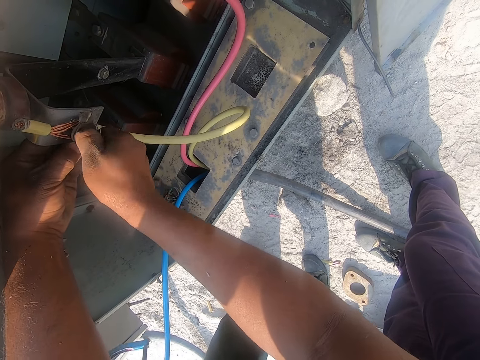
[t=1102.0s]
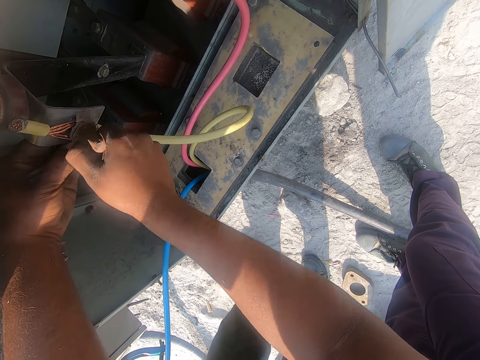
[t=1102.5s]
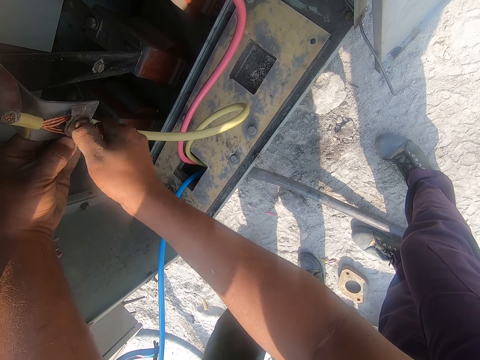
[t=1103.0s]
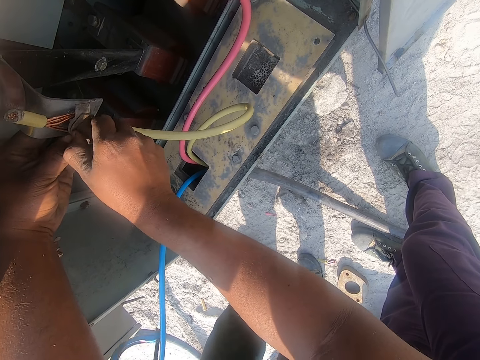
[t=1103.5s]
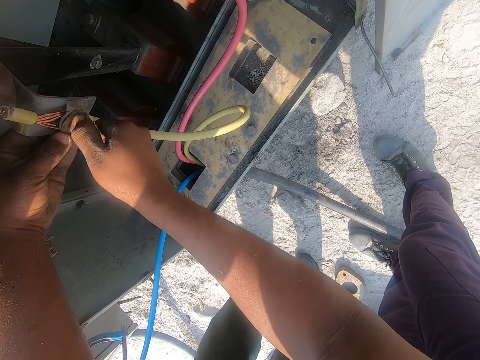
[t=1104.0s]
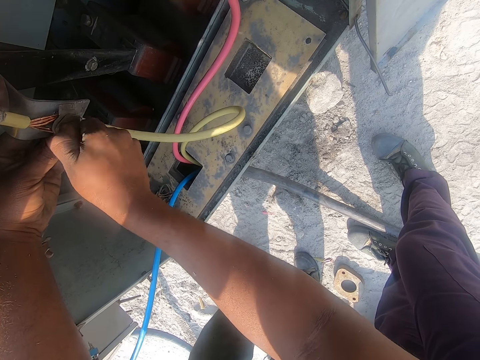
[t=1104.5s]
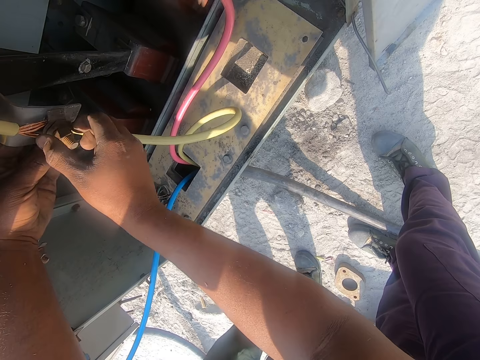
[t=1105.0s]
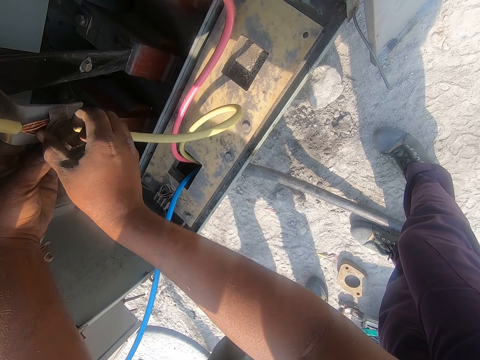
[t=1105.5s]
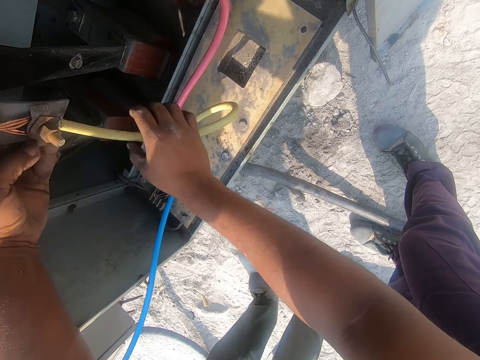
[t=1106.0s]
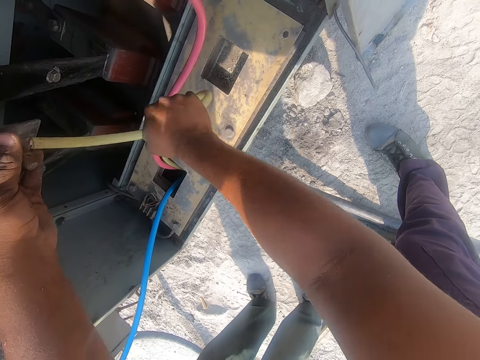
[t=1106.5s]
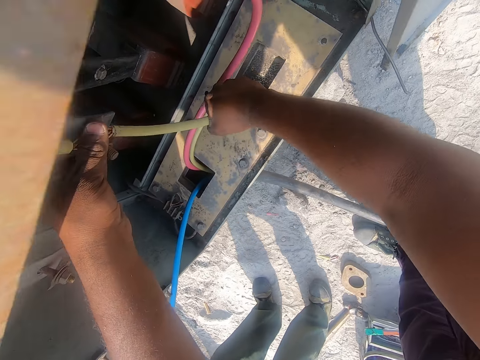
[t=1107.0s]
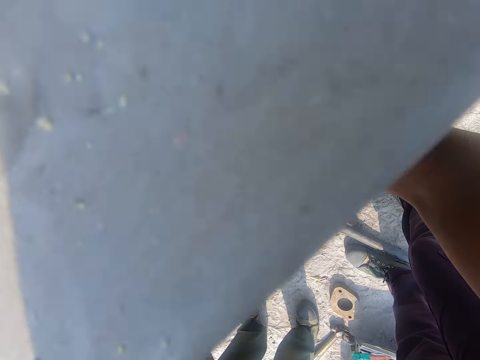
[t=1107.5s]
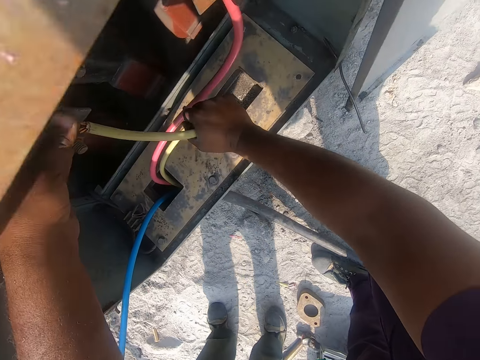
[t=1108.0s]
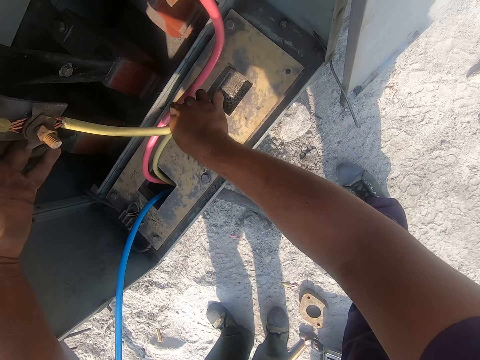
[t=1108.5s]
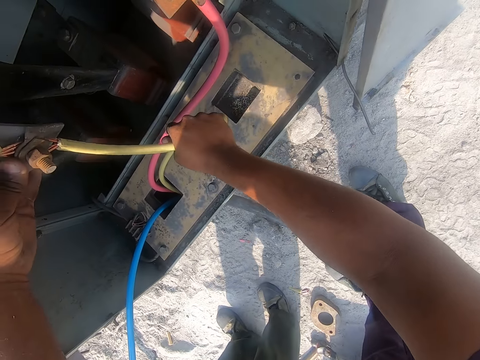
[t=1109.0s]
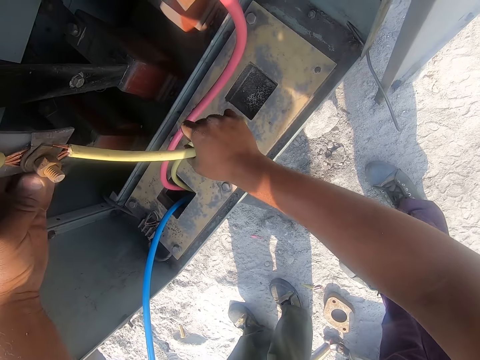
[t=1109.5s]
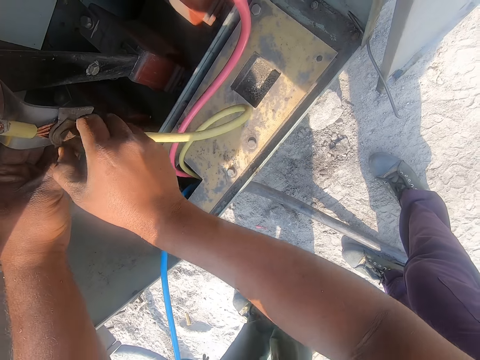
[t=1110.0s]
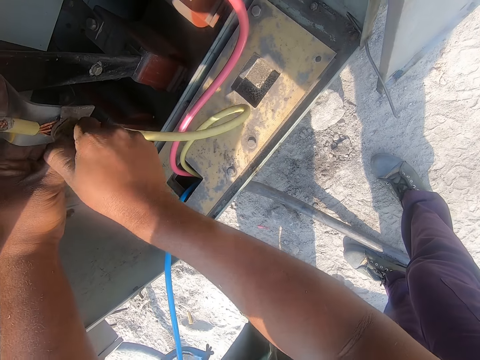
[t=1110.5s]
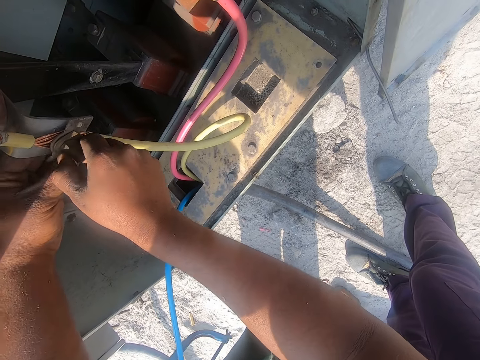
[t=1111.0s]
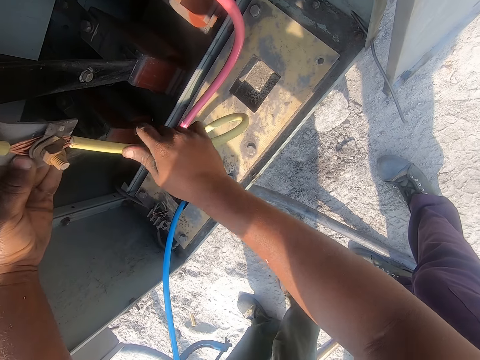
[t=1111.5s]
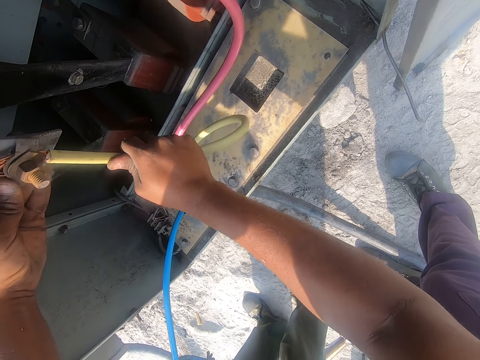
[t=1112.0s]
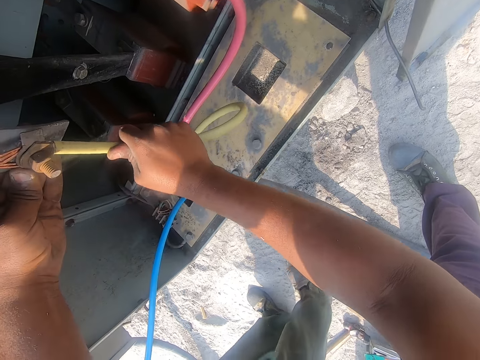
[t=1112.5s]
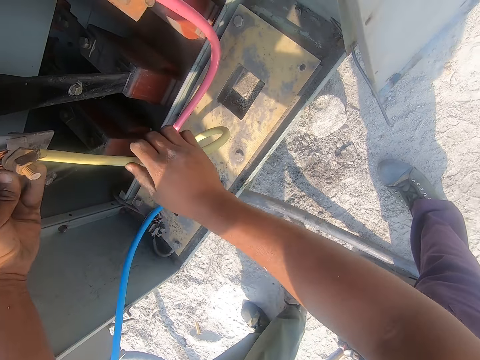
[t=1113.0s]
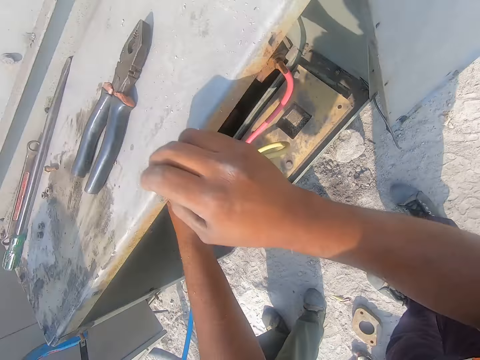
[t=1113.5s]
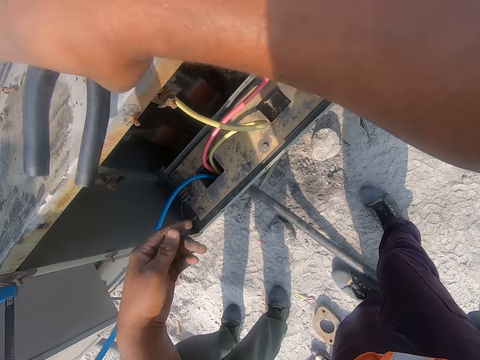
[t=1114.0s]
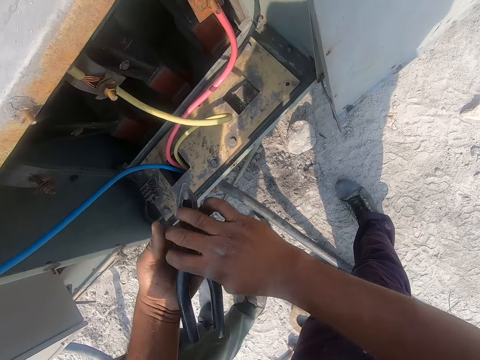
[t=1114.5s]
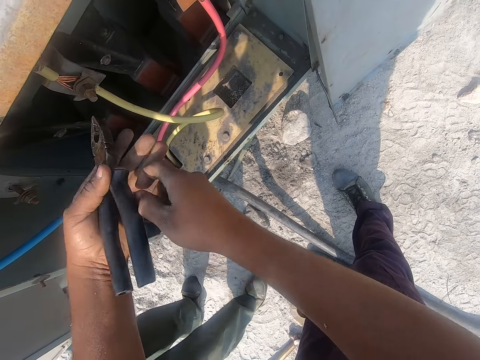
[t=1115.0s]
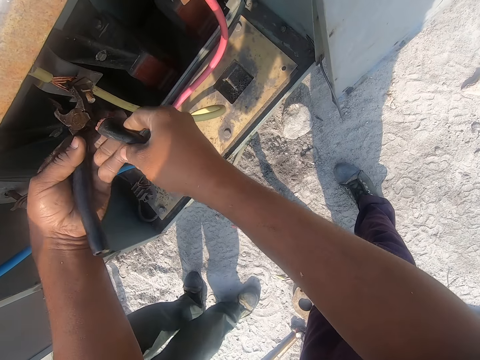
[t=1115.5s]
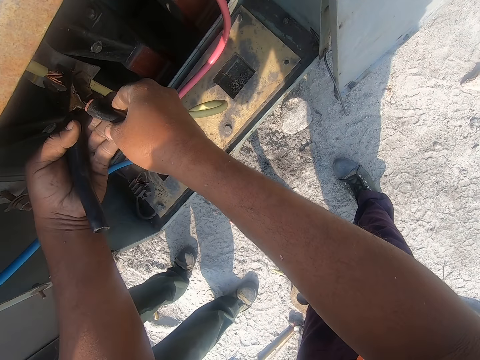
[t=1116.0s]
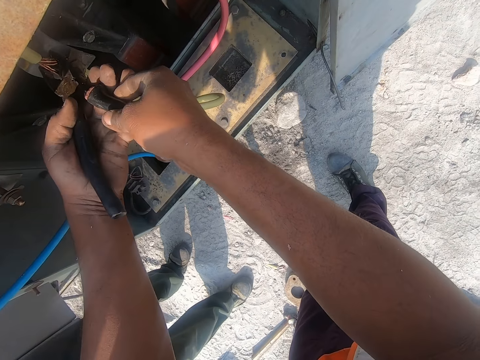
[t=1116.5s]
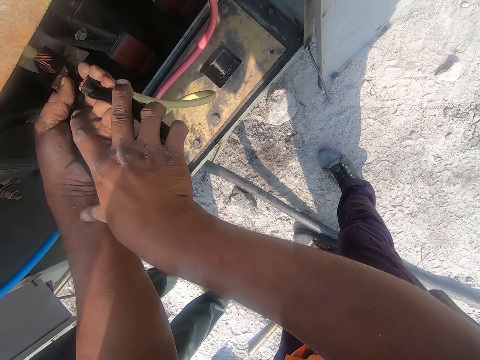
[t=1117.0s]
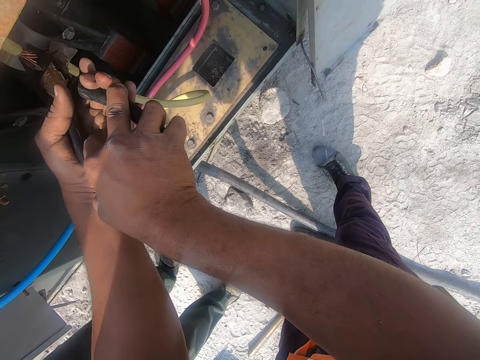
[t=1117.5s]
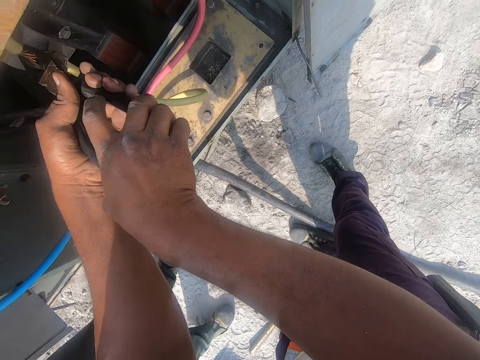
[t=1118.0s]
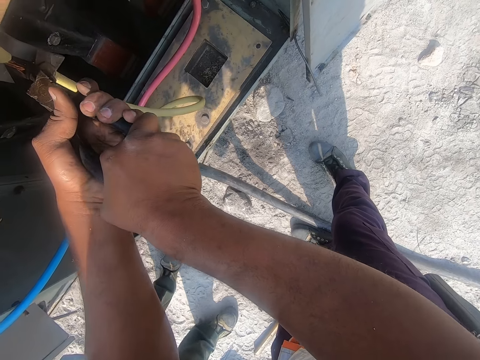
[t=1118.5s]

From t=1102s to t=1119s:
The camera wearer fixes a pipe with the right hand. They squeeze a cable. They fix a nut on the bolt with the right hand. They fix the pipe with the right hand. They hold the cable. They pick up pliers. They exchange the pliers on the other hand. They press wires. They fix a wire with the pliers.

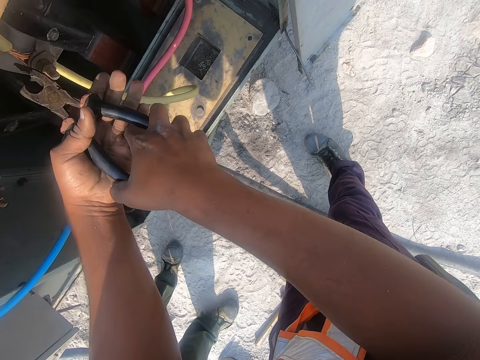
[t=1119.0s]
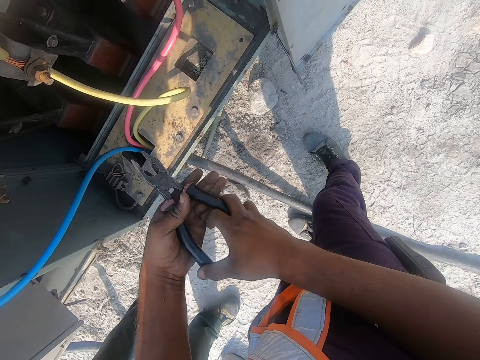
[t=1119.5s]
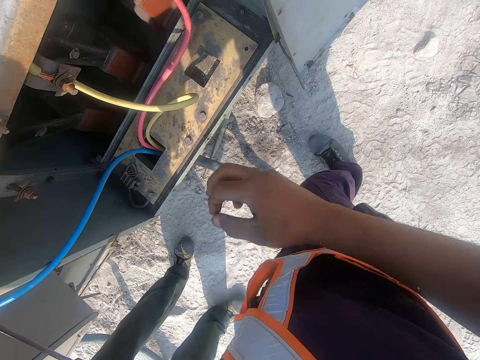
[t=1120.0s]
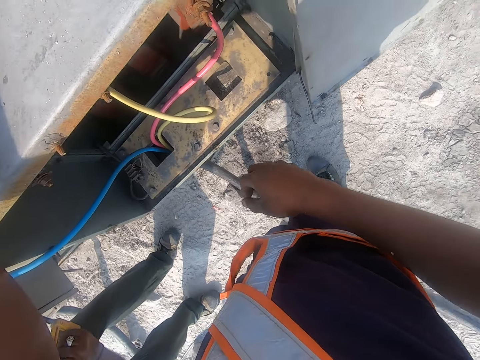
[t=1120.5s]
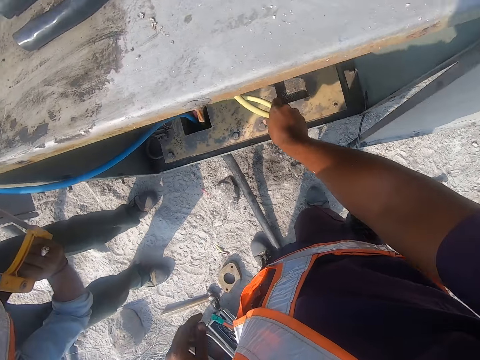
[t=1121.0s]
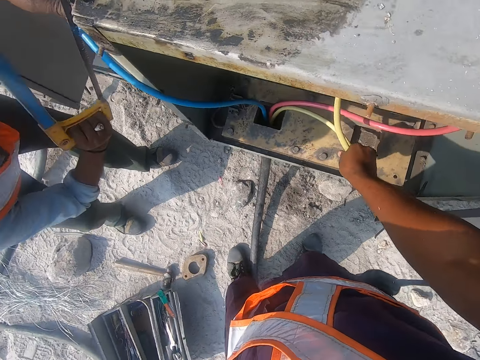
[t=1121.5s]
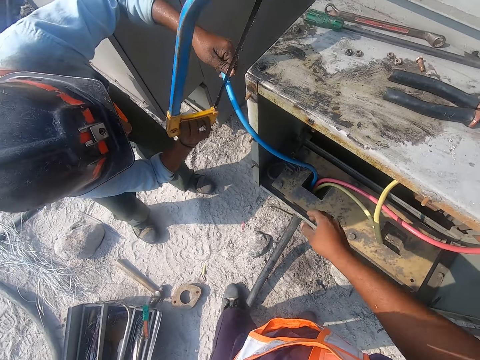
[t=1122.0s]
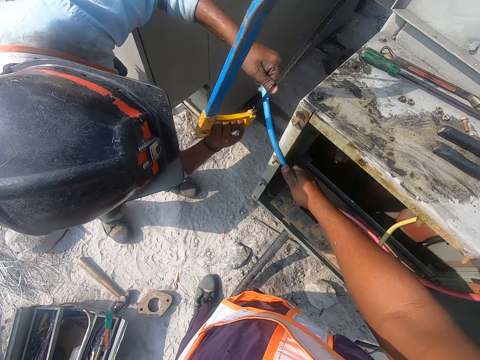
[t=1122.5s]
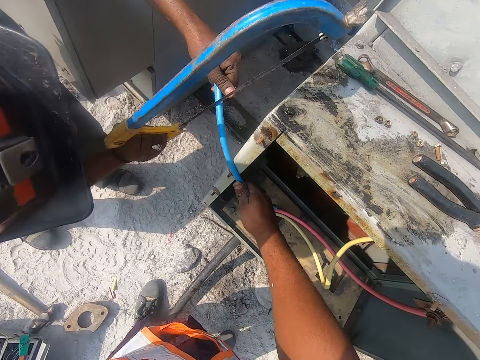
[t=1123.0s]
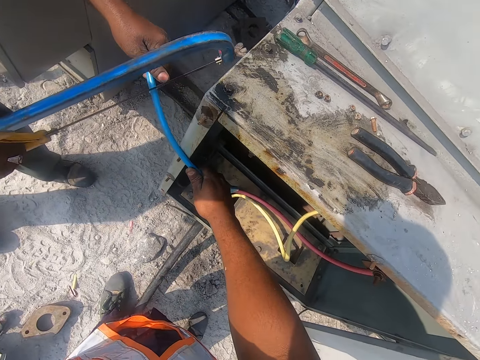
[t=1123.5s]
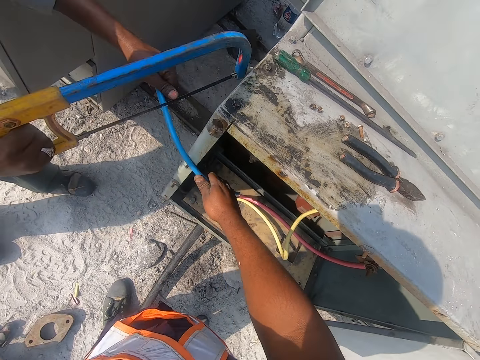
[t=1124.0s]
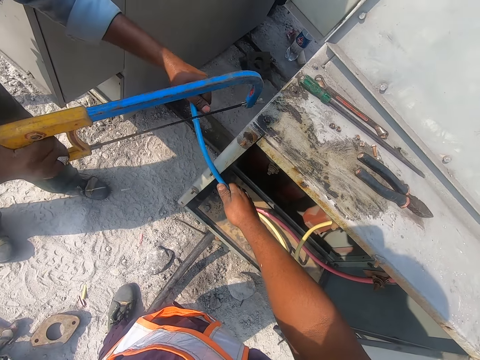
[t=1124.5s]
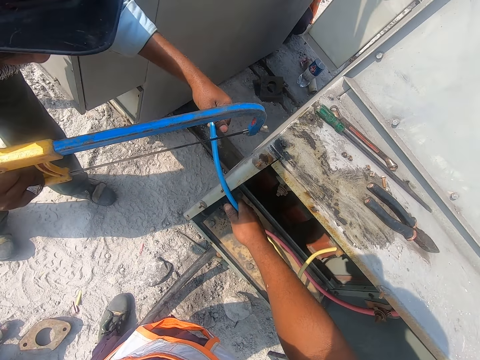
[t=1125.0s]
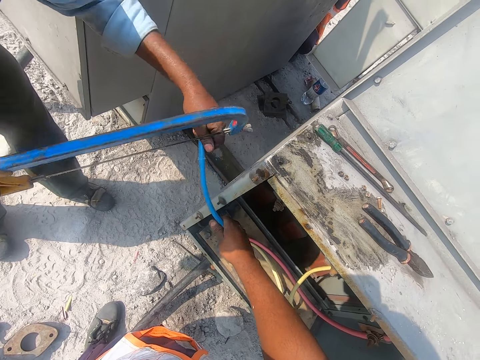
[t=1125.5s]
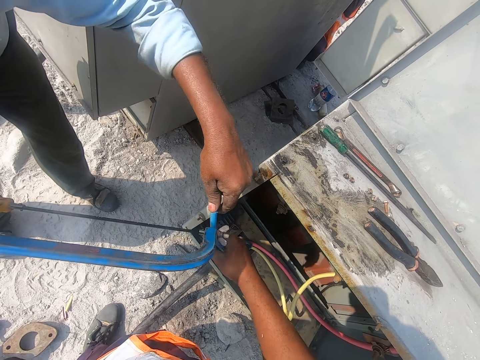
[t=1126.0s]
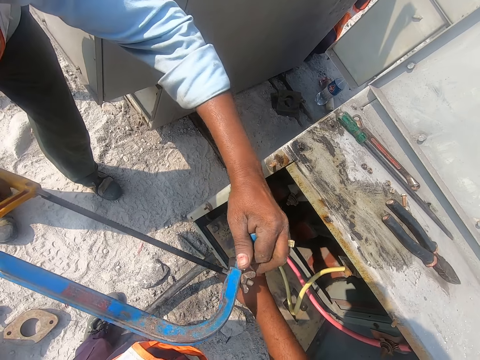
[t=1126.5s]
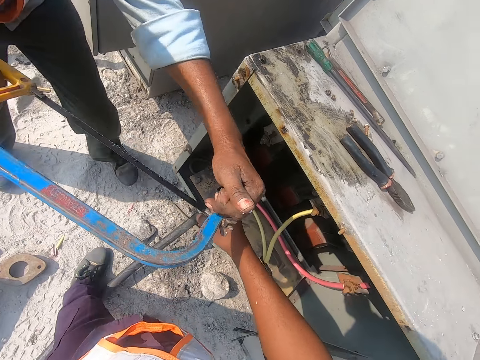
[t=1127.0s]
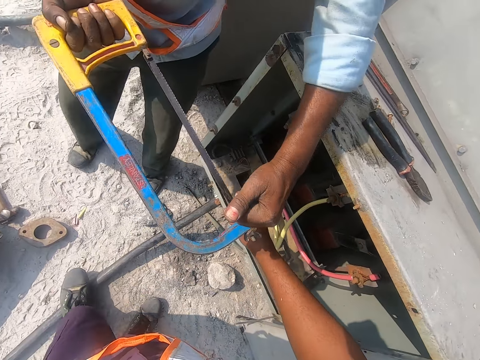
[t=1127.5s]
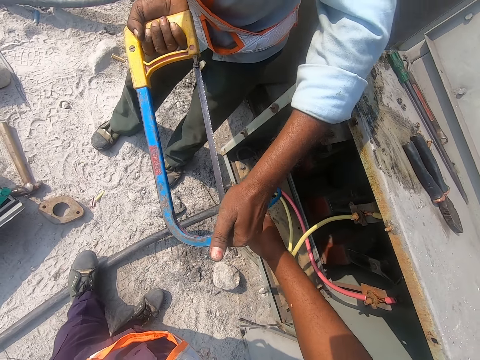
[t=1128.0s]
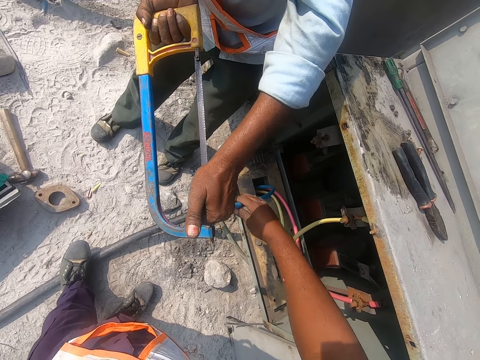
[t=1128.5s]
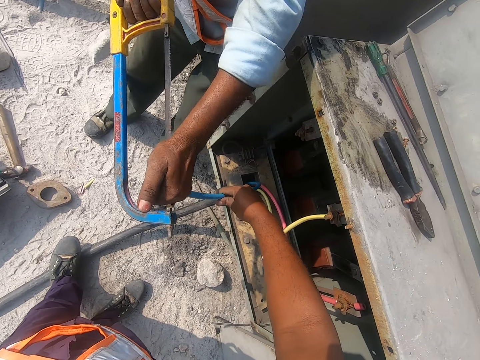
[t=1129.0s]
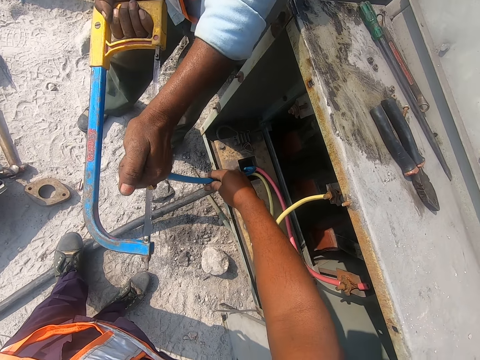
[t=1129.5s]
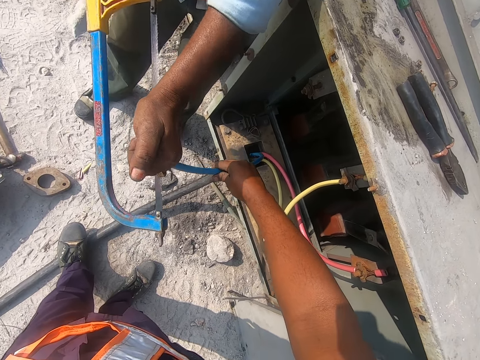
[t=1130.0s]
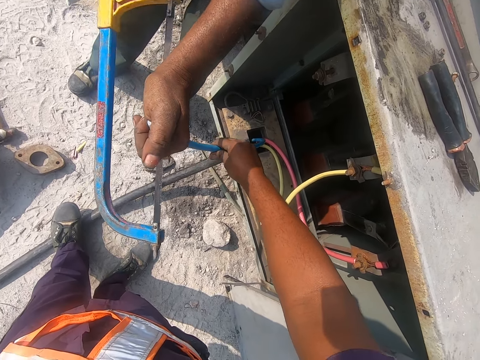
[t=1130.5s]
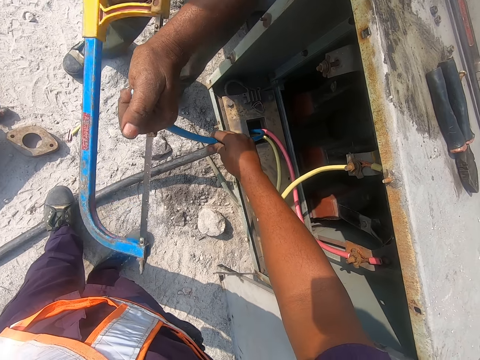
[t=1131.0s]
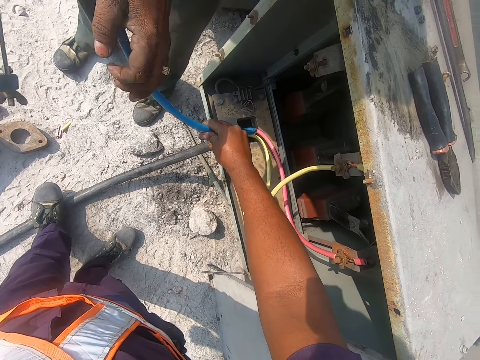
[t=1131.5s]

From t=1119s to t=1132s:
The camera wearer stares at a machine. They place down pliers. They hold a cable. They press the cable. A person cuts the cable with a hacksaw. The camera wearer holds the cable. The person cuts the cable with the hacksaw. The person aligns the cable with the left hand. The person cuts the cable with the hacksaw.
